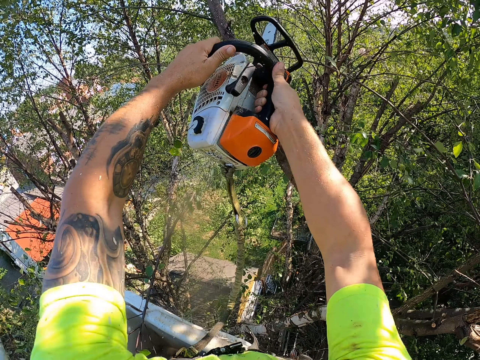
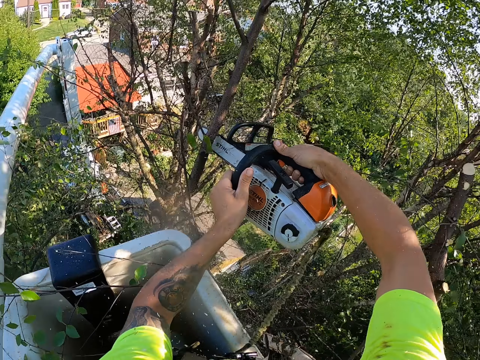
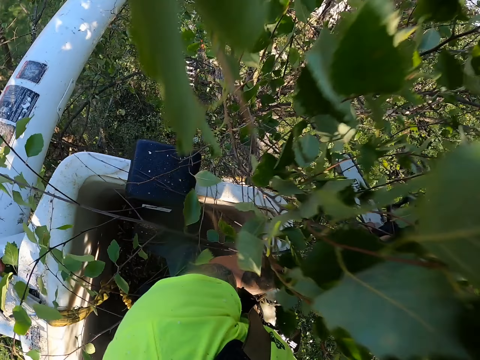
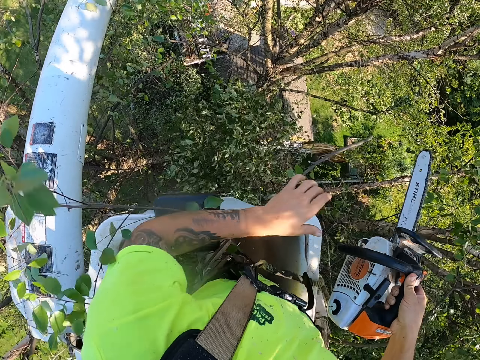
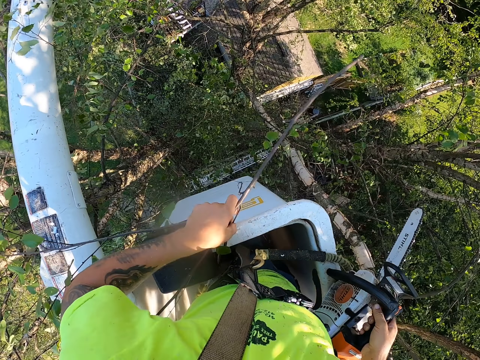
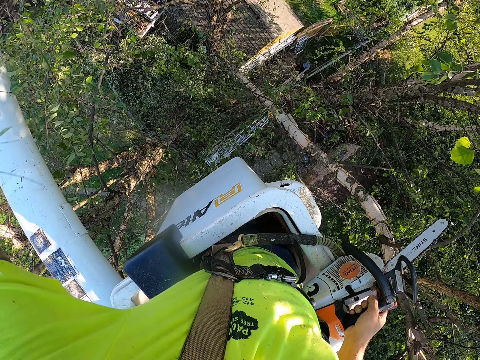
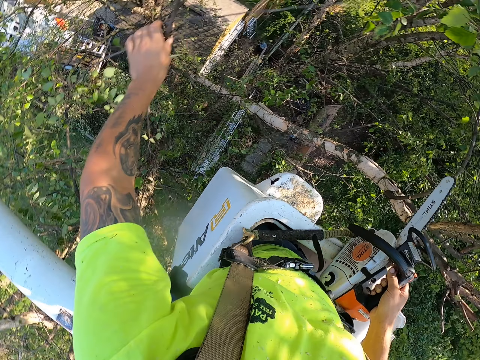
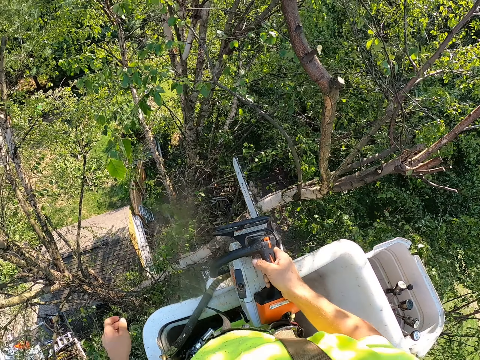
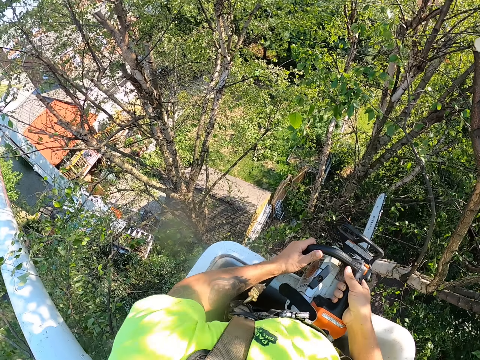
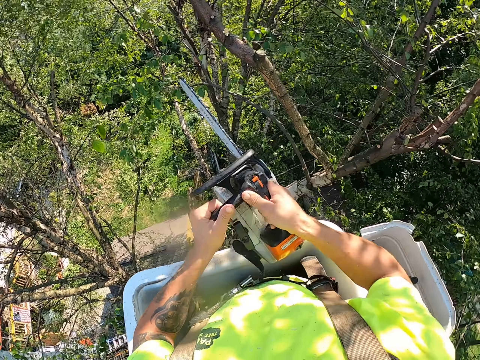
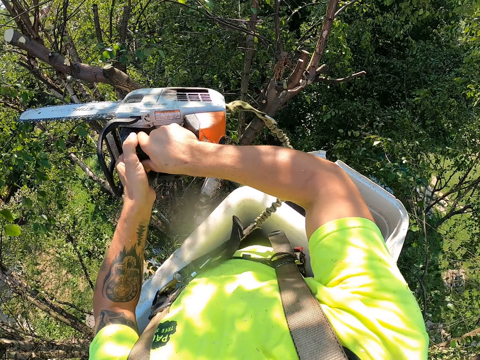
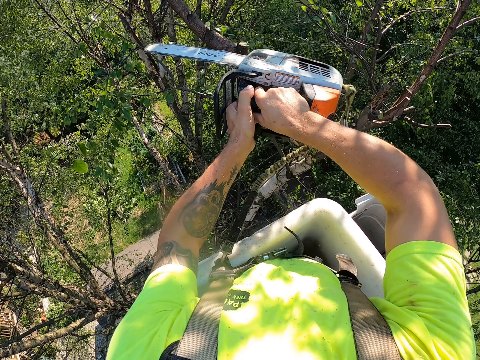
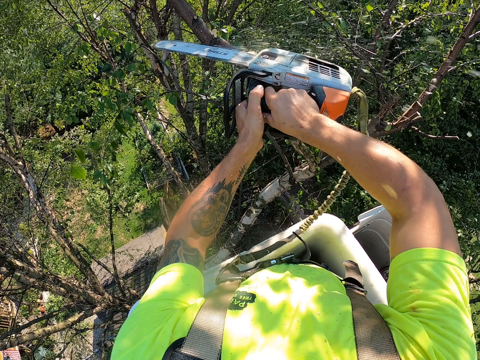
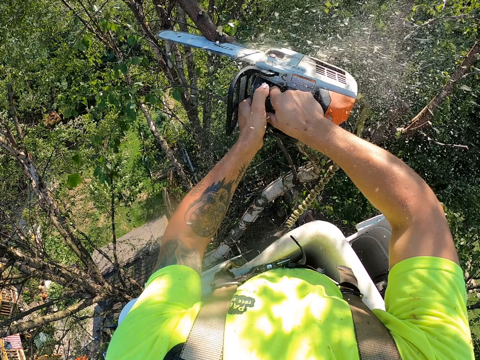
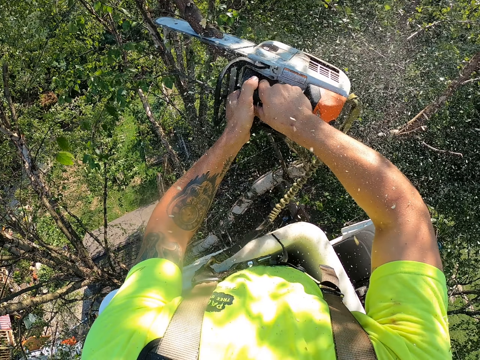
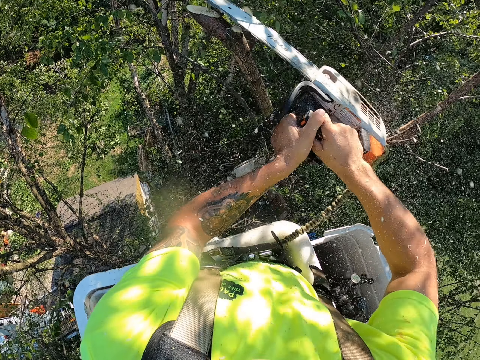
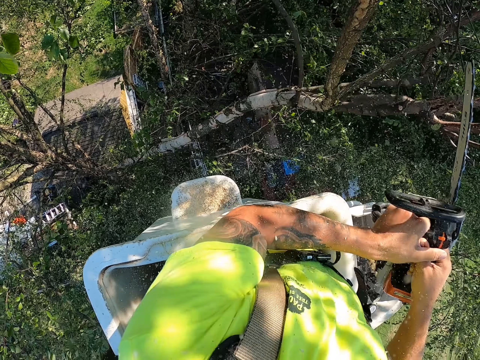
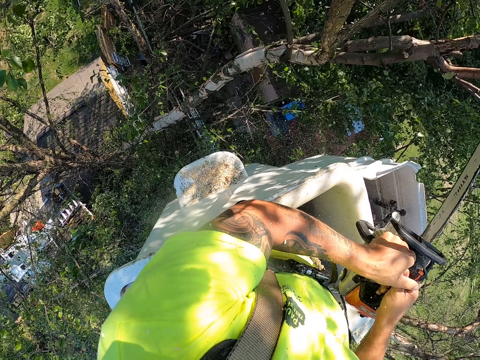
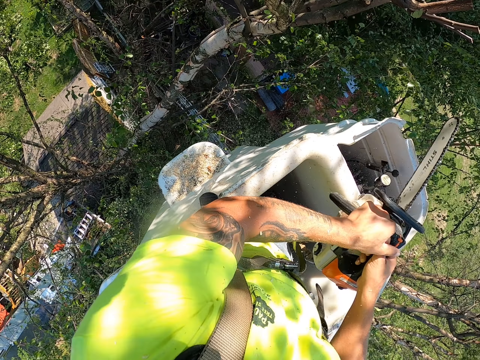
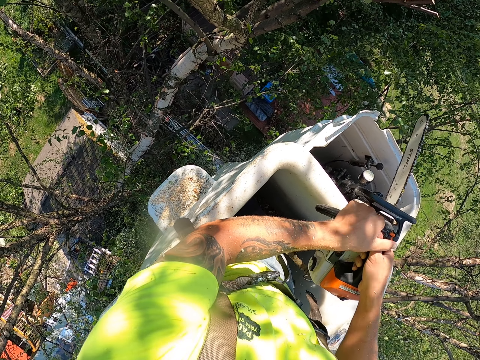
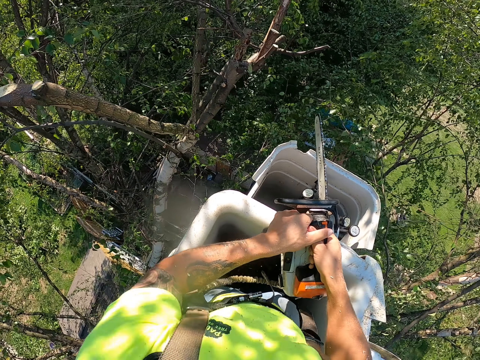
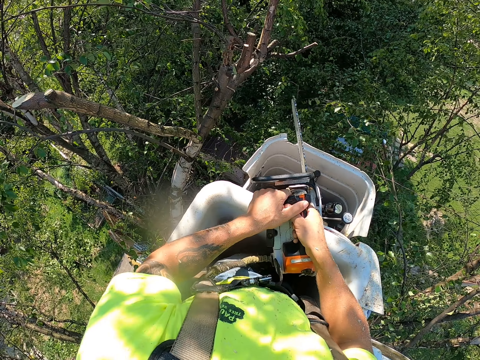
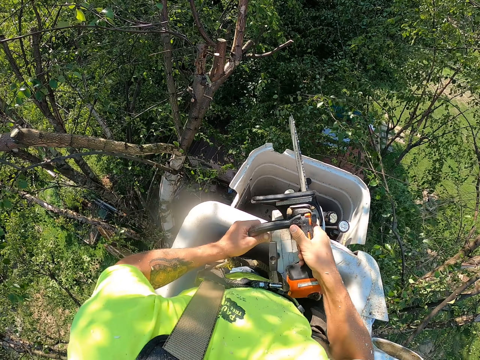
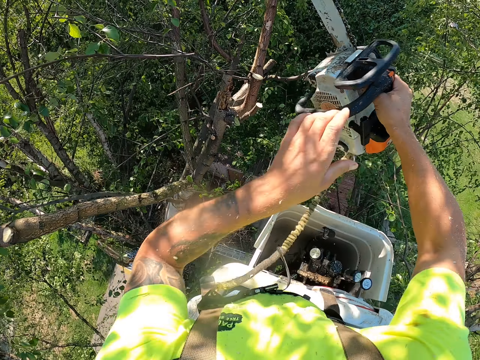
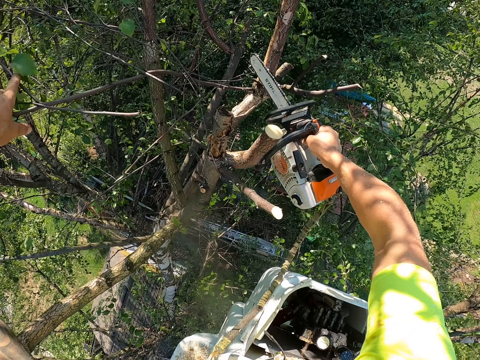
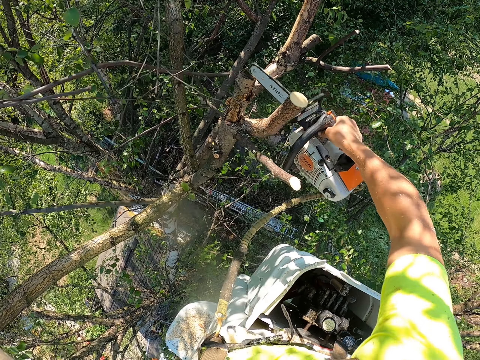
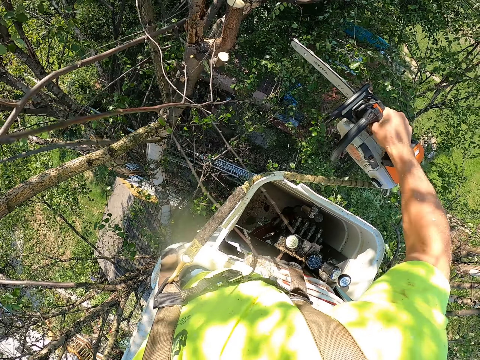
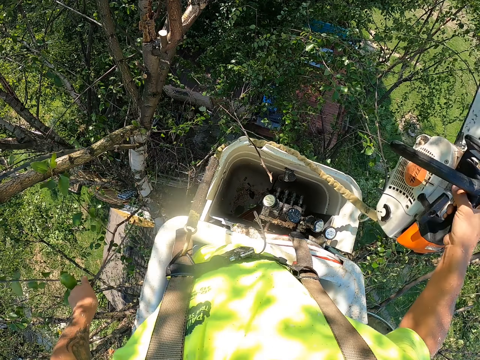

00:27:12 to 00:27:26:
The camera wearer picks a branch from the platform of the boom lift with his left hand. He touches the tree branch. He throws the branch in his left hand towards the ground. He holds the chainsaw with both hands. He cuts a branch of the tree with the chainsaw in his hands. He cuts the branch of the tree with the chainsaw in his right hand. He holds a branch of the tree with his left hand.

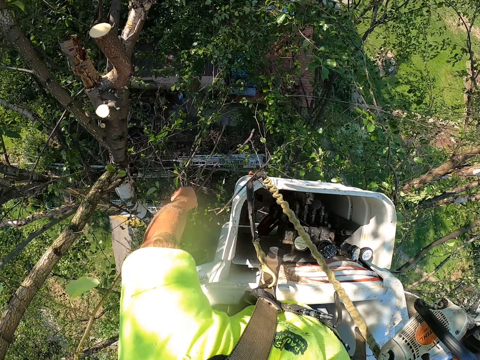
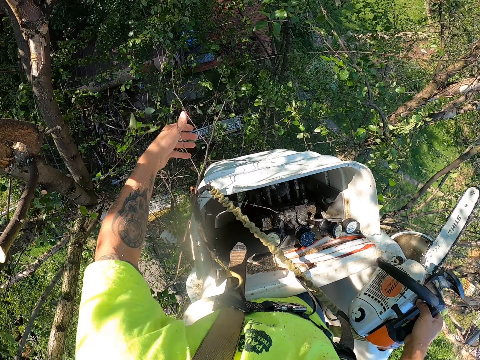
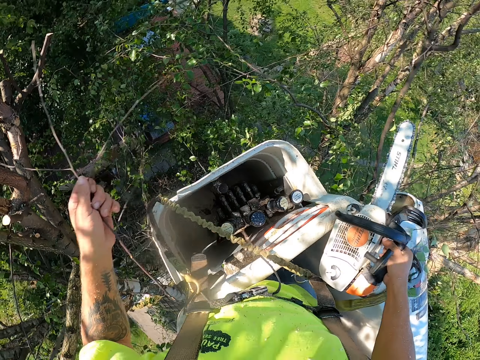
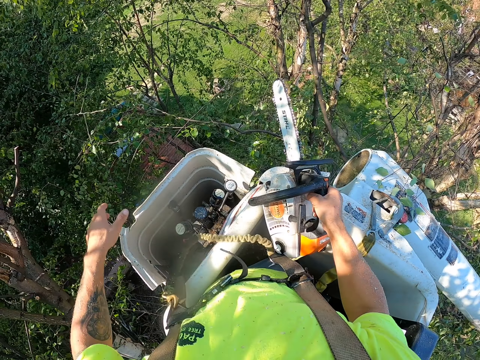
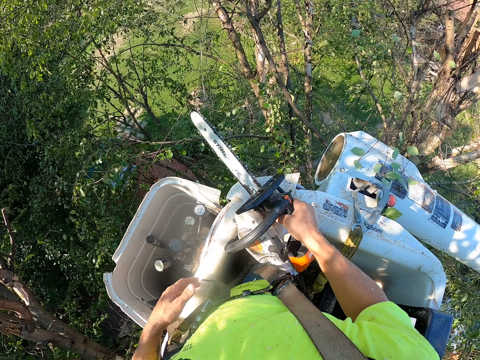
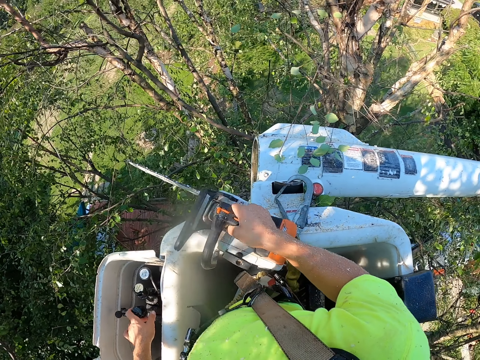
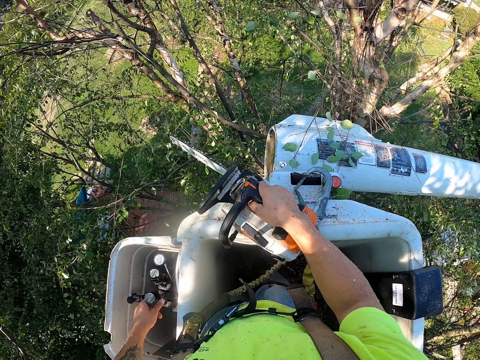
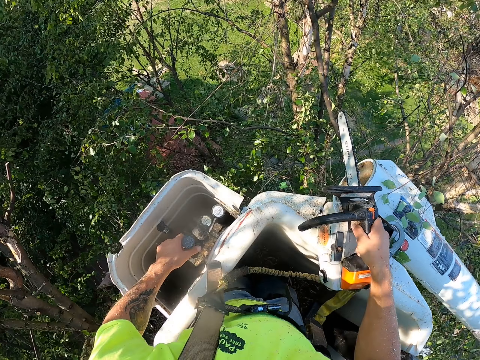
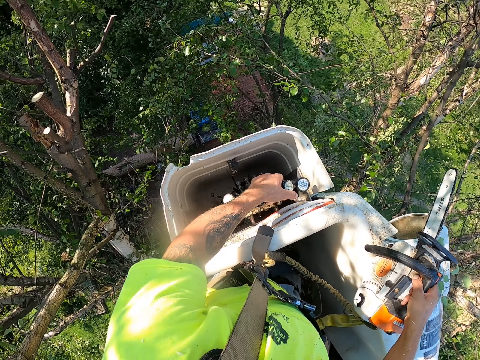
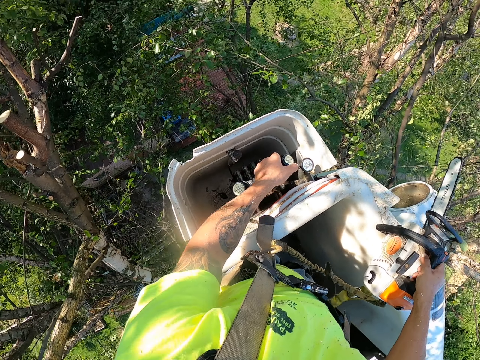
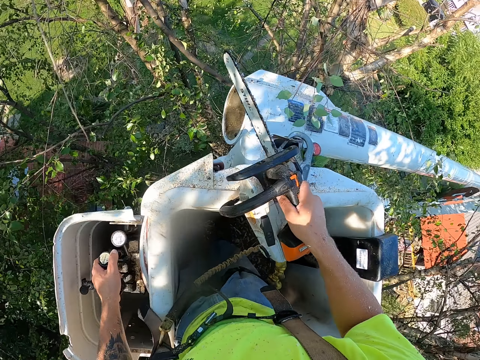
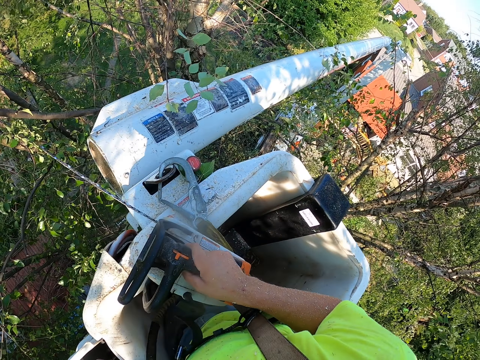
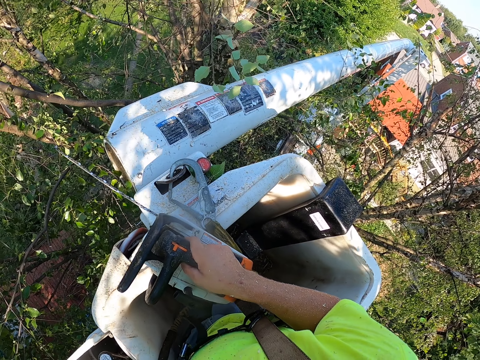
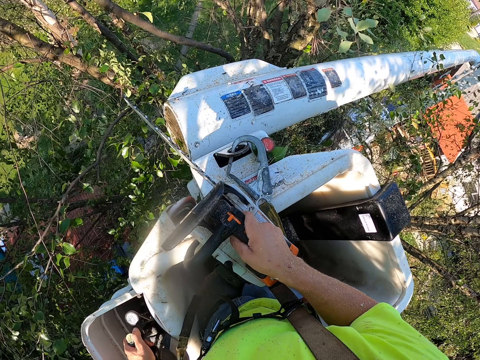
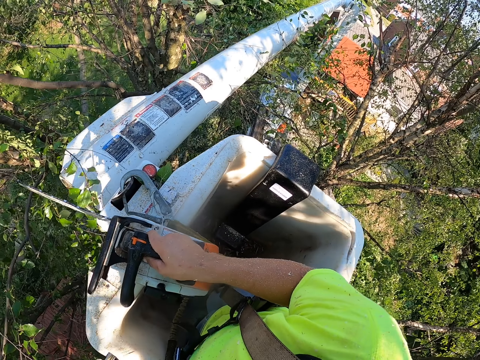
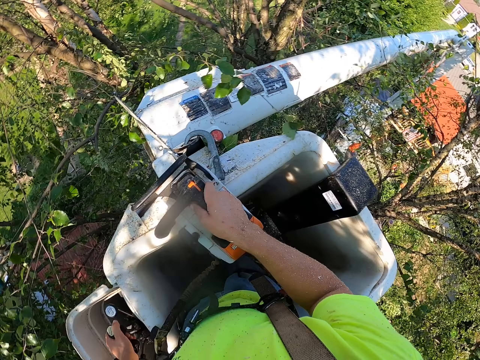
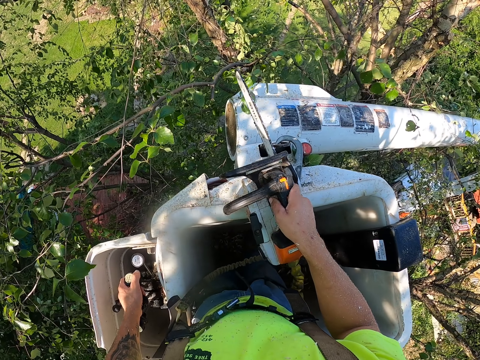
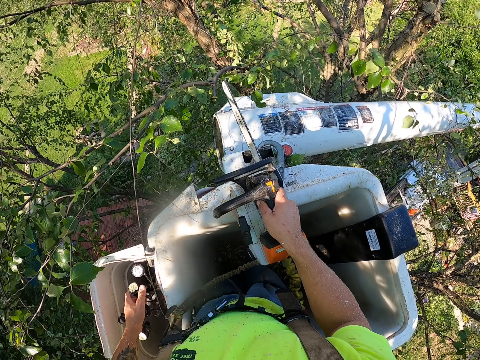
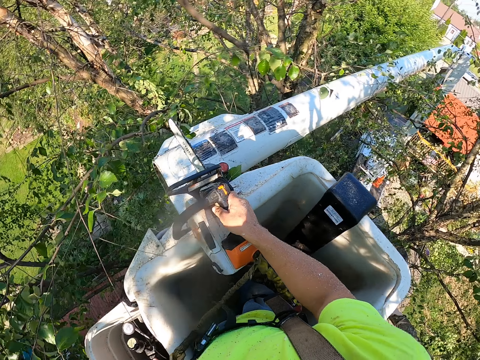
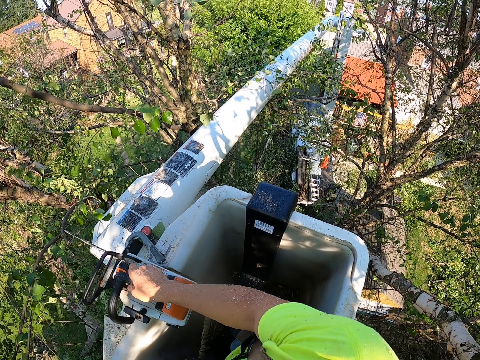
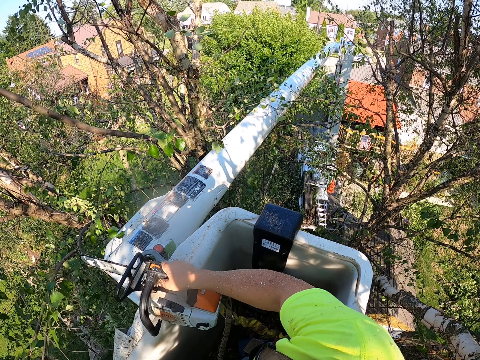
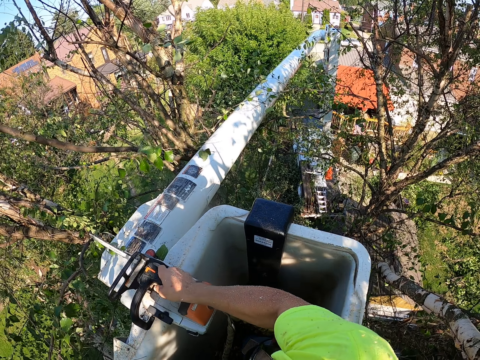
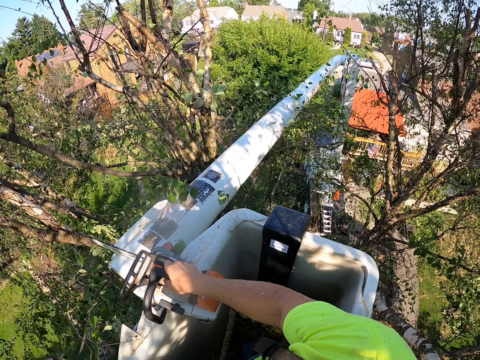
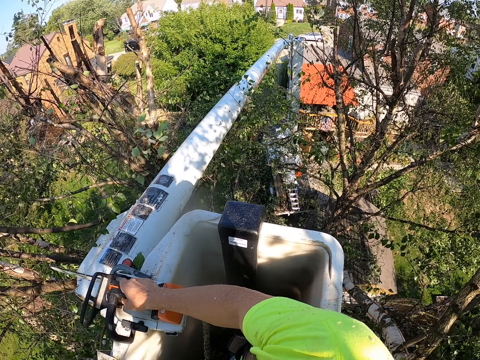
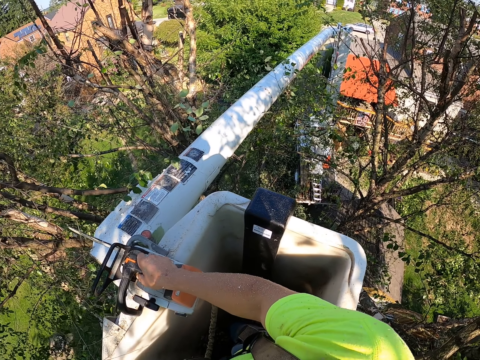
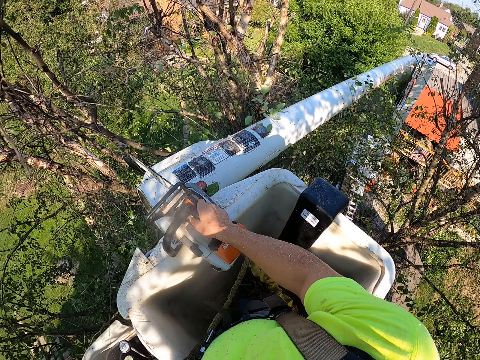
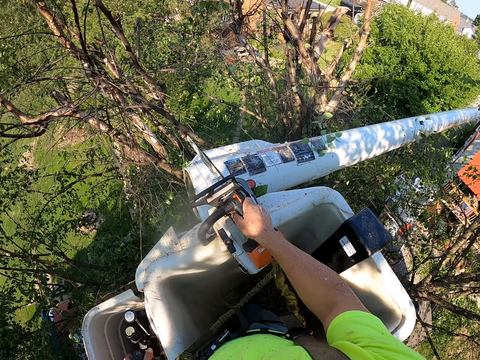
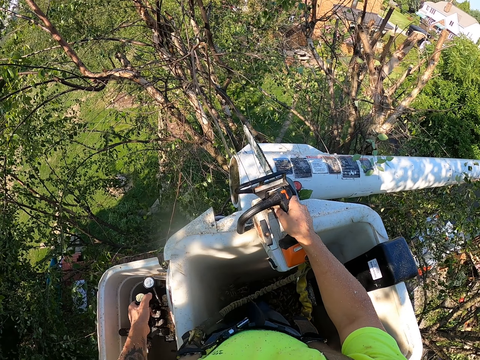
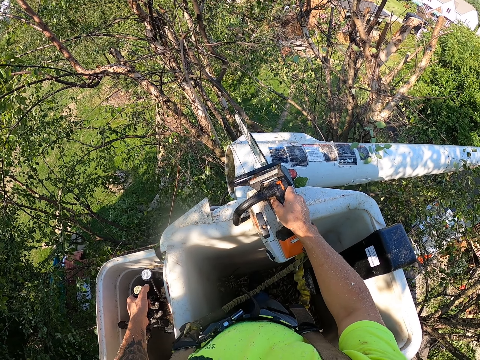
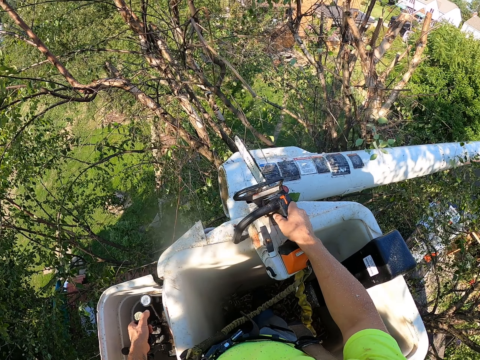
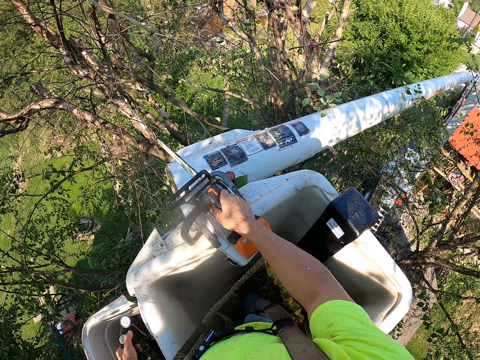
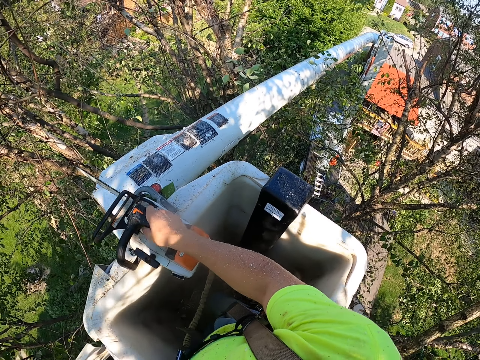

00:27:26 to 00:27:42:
The camera wearer picks a branch on the boom lift with his left hand. He drops the branch to the ground with his left hand. He operates the boom lift with his left hand. He adjusts the lift.
